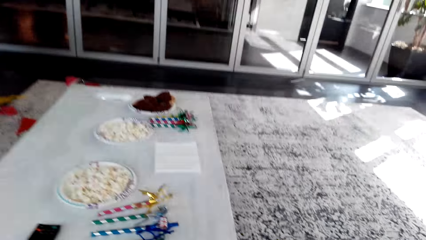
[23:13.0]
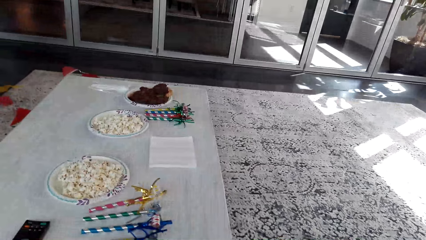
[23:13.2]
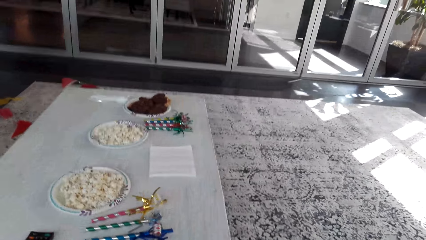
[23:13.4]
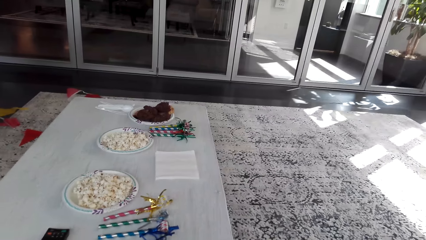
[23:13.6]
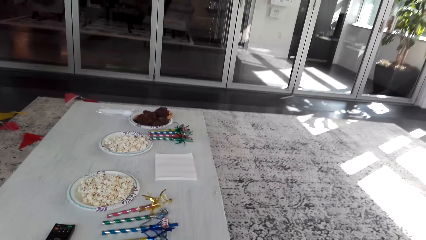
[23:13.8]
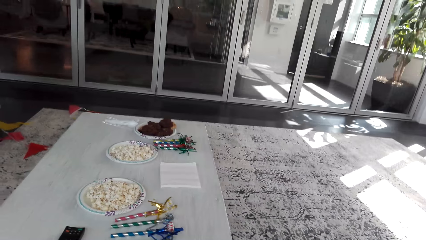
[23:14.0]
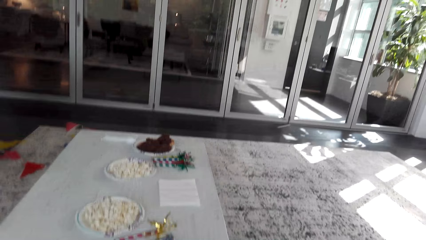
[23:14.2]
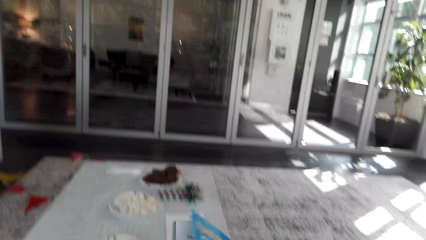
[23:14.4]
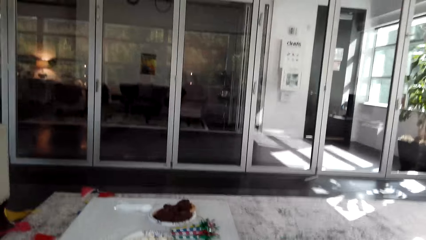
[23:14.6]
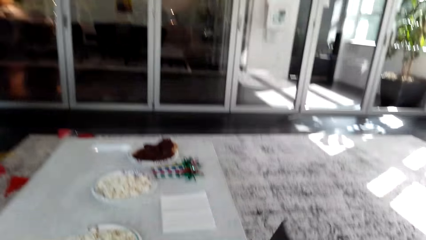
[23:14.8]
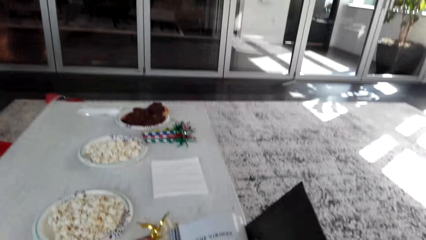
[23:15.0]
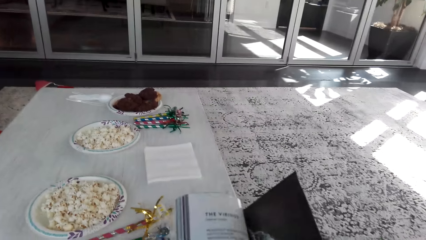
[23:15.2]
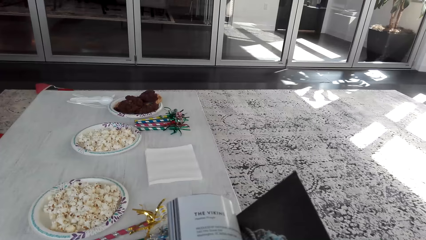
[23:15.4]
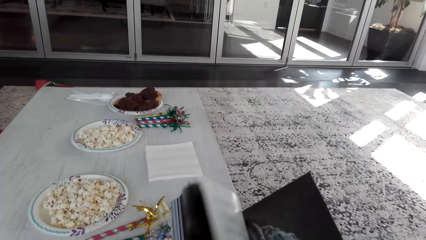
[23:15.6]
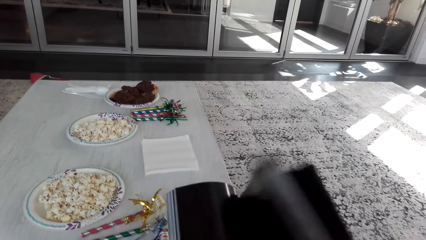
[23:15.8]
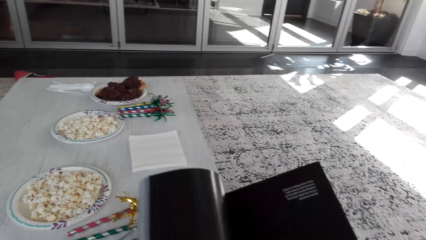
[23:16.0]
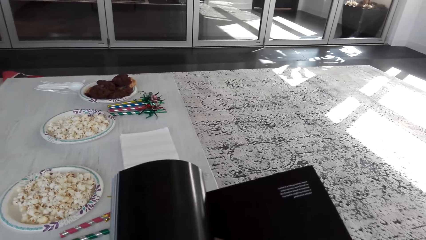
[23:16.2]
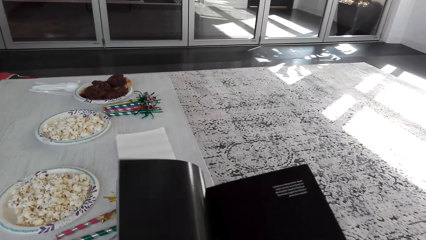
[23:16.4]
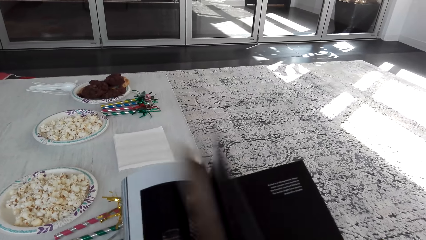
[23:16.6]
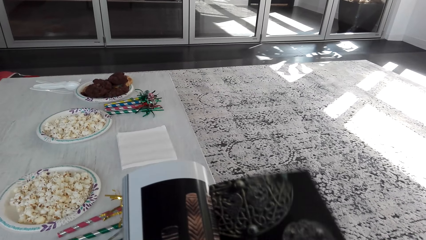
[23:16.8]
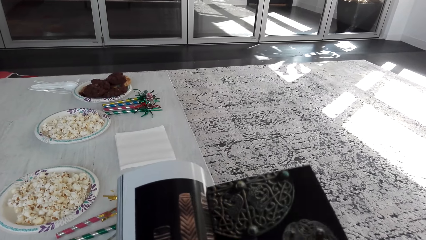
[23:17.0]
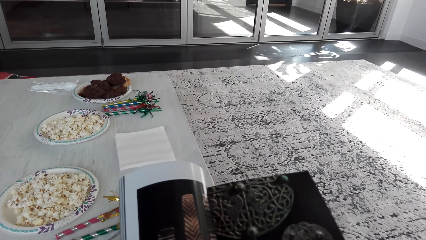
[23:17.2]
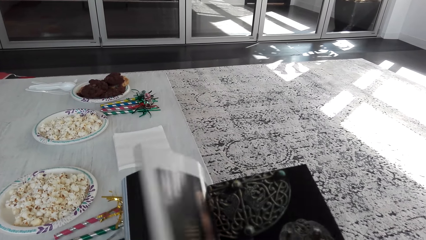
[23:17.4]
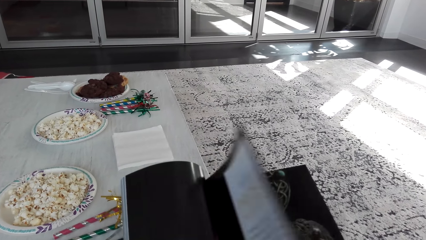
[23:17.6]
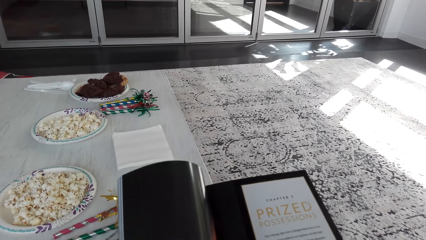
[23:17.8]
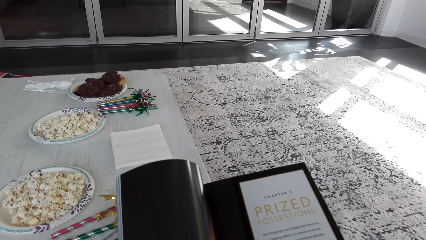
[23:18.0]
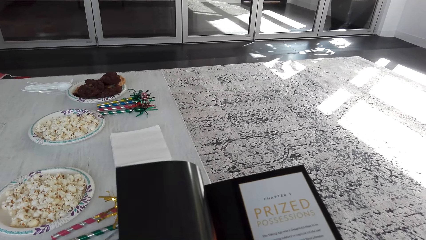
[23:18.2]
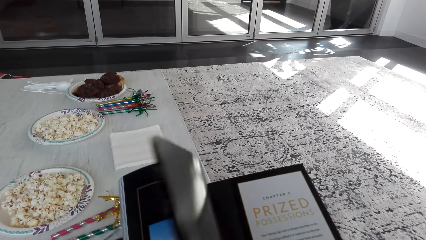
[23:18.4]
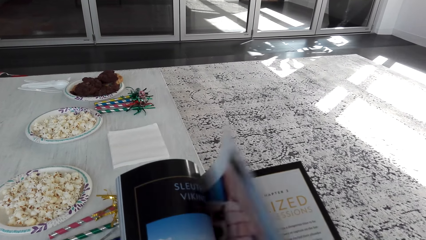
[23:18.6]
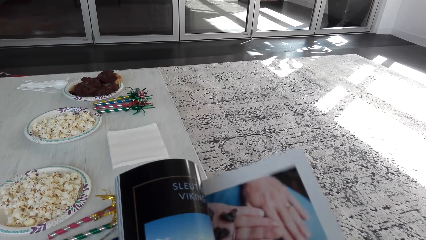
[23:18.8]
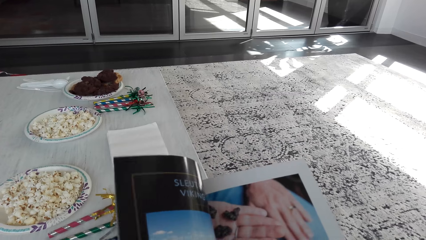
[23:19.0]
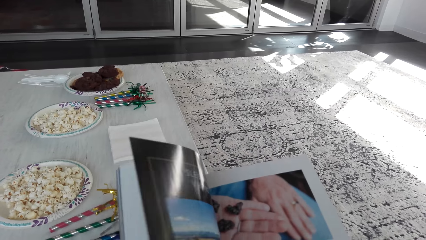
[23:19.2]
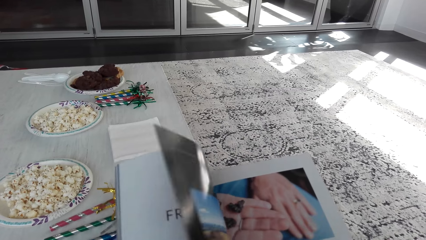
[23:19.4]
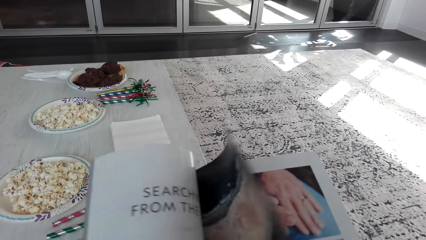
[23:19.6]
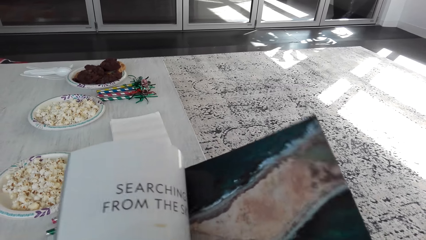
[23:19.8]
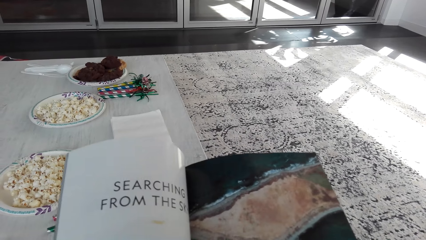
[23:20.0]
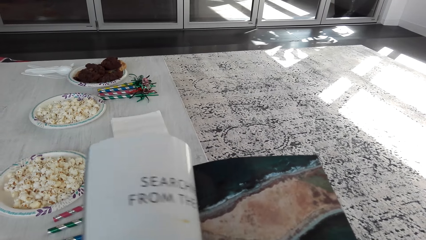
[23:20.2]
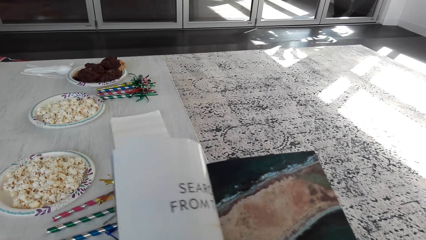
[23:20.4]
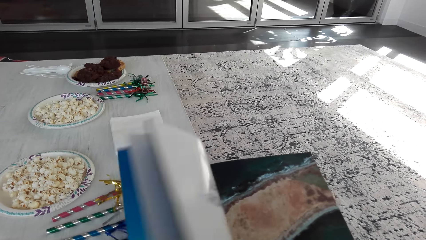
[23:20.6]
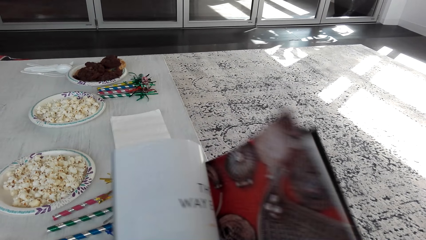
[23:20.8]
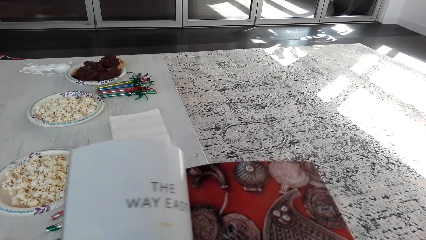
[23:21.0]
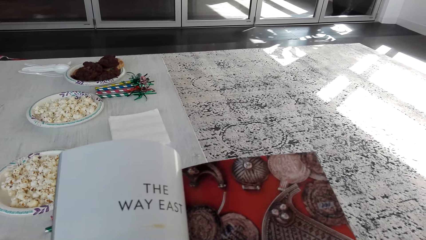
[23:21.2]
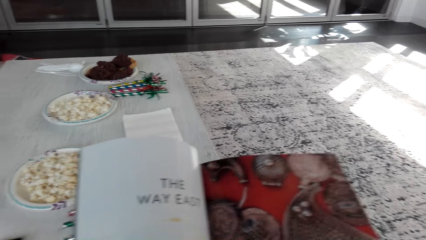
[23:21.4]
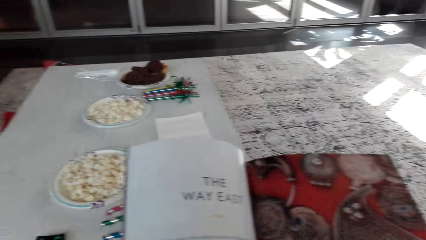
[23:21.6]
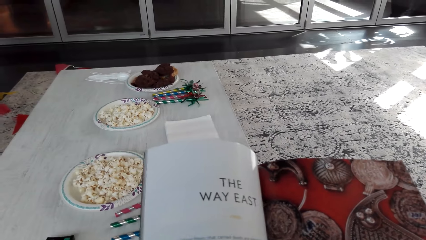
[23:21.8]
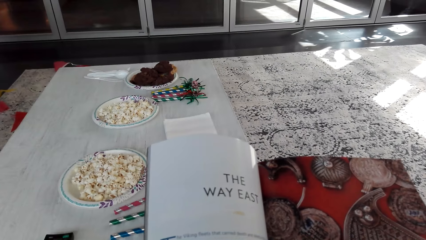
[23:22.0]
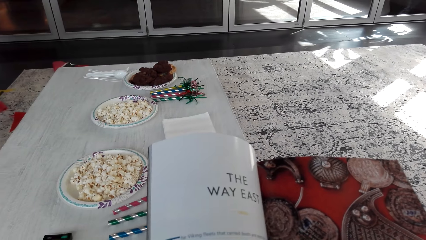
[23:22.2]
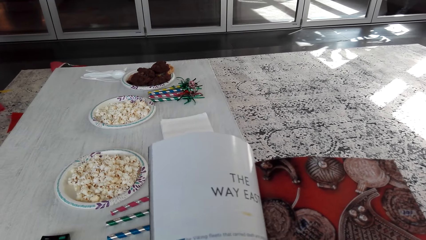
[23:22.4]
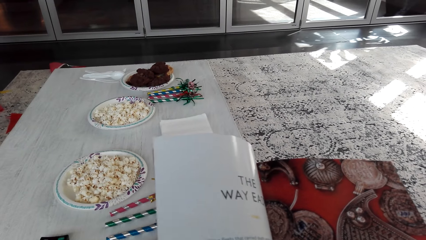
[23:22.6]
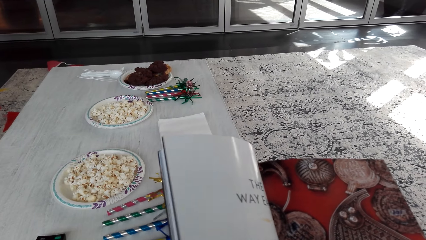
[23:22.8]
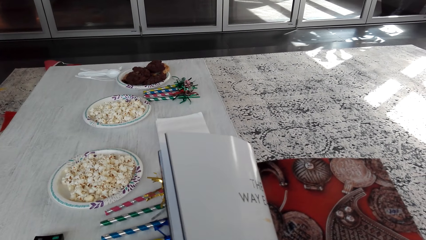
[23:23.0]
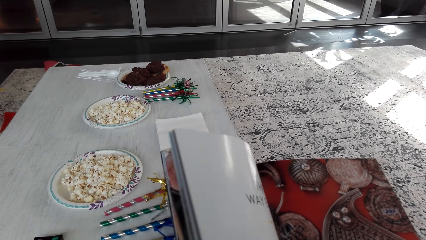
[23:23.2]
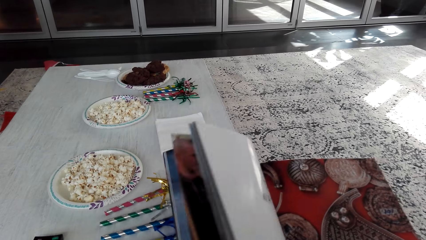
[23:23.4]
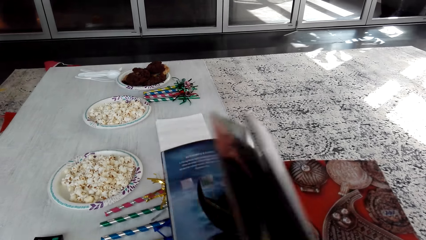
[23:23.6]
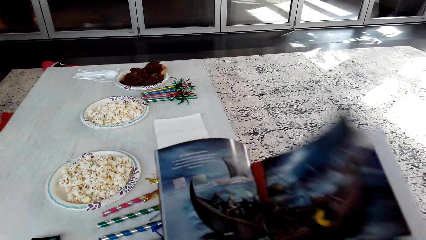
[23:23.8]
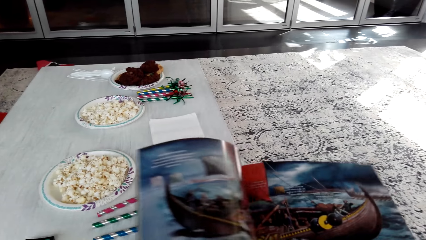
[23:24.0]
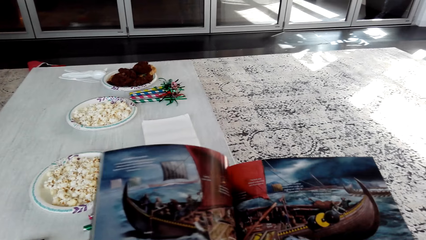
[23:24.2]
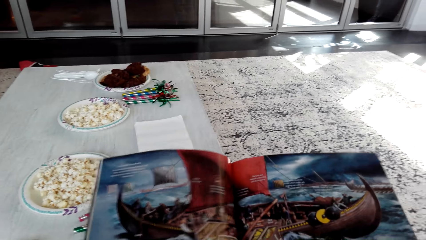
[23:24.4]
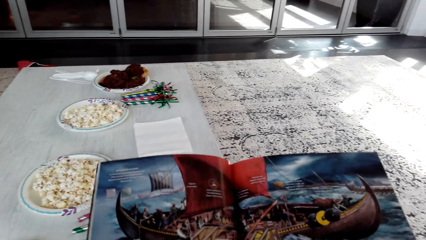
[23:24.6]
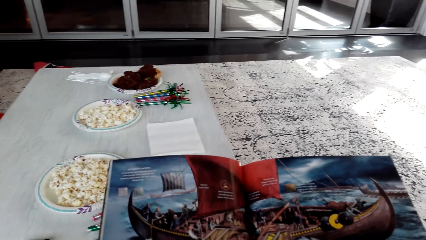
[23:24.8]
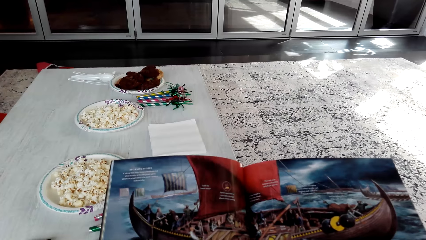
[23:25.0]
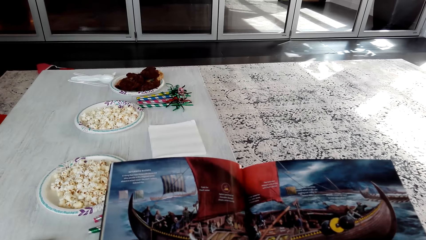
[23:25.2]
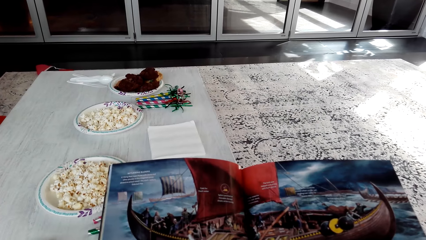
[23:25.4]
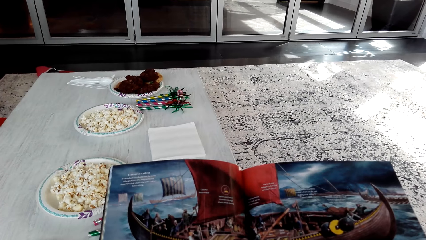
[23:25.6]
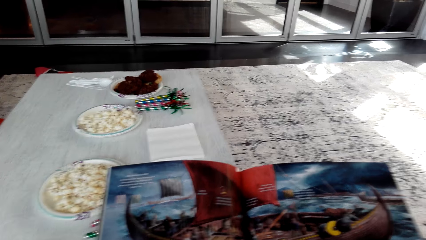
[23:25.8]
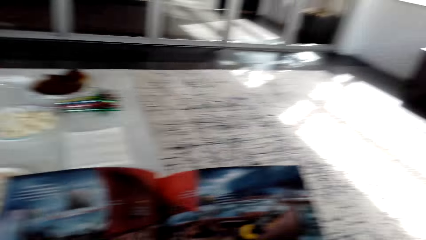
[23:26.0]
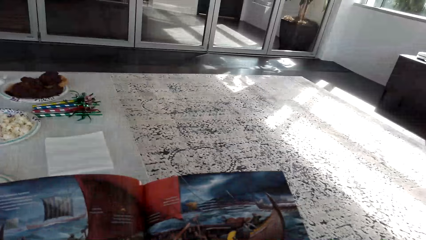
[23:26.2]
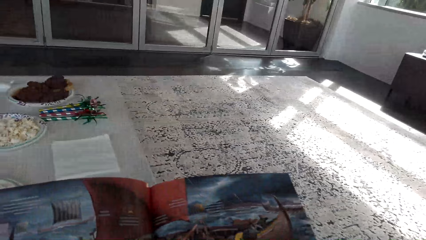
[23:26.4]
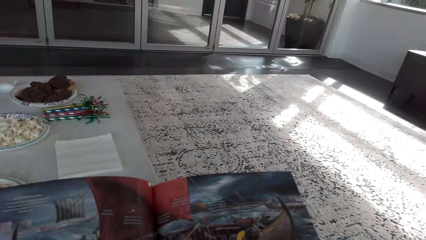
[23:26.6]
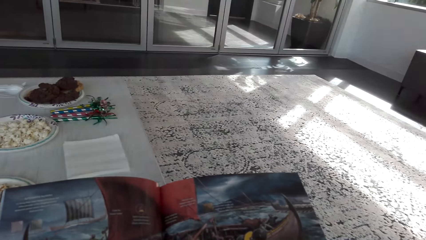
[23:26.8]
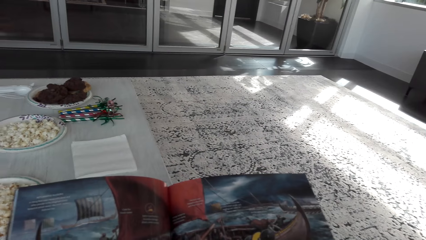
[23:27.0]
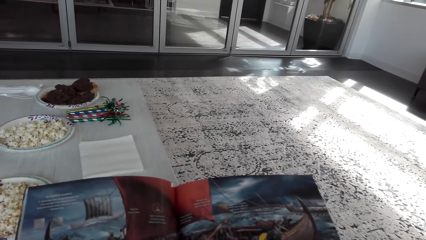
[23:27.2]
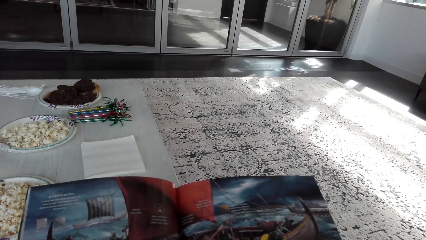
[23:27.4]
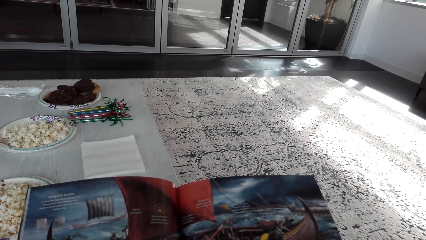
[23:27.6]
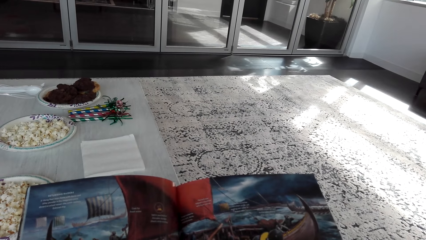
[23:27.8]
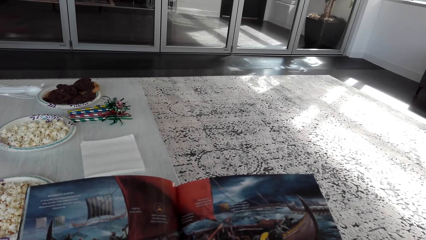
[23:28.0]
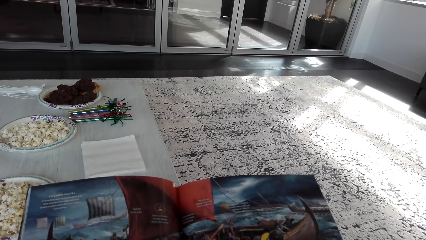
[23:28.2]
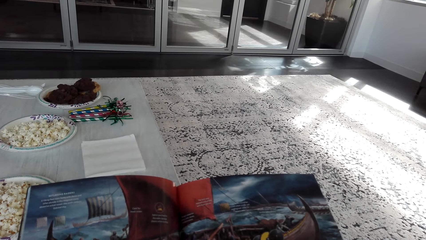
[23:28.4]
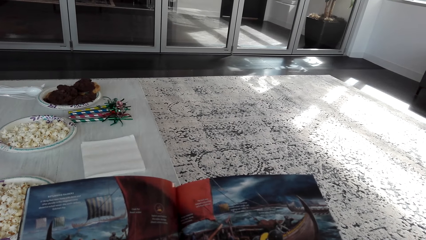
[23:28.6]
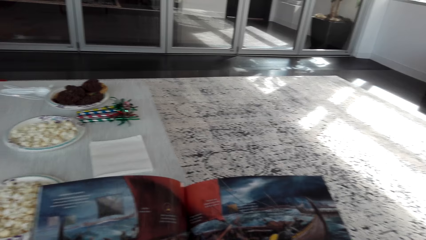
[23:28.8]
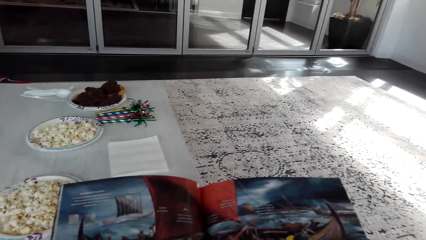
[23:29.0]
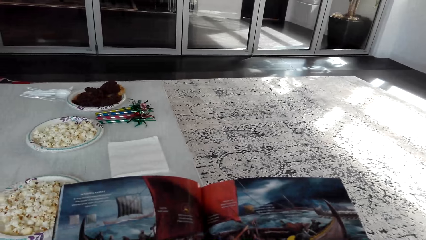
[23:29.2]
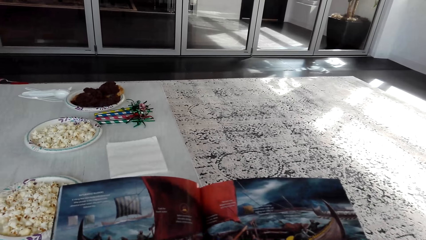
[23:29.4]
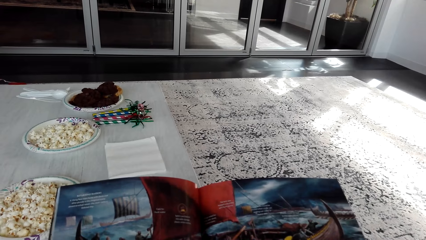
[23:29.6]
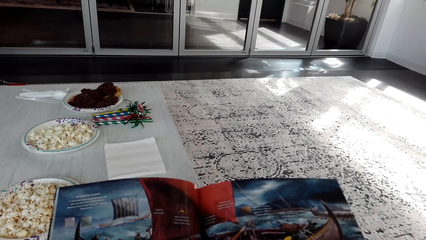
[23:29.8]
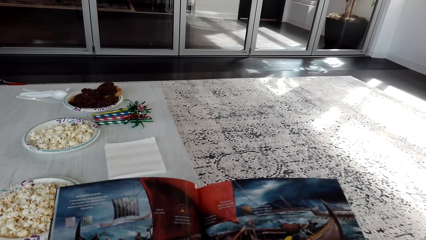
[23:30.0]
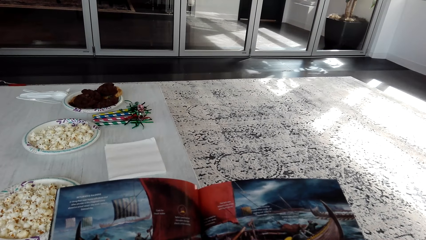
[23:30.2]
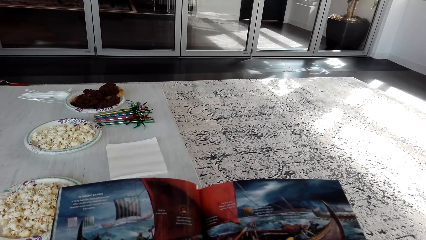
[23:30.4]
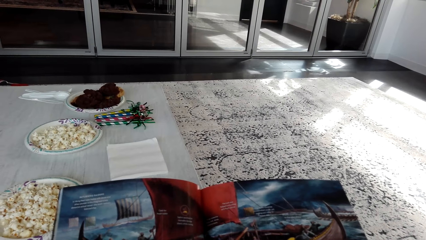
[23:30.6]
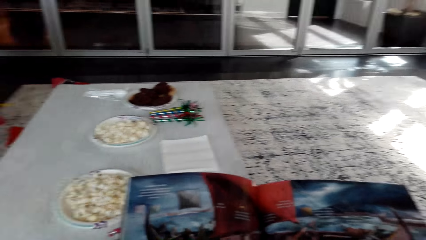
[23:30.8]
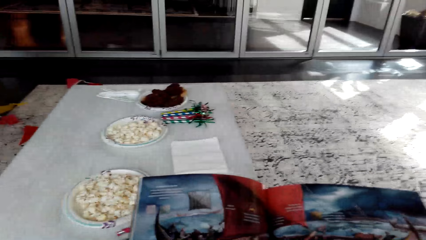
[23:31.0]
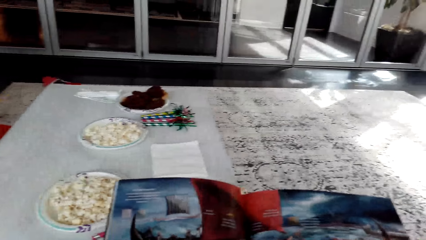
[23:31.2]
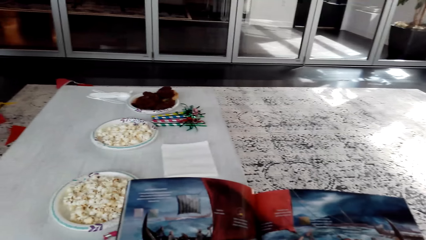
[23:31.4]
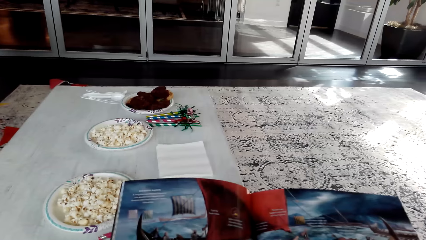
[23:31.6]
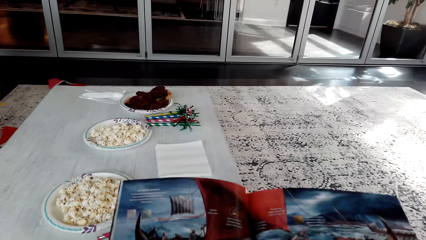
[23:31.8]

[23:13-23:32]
The camera wearer opens the magazine pages. They read the book. They peruse the book. They read the magazine.
